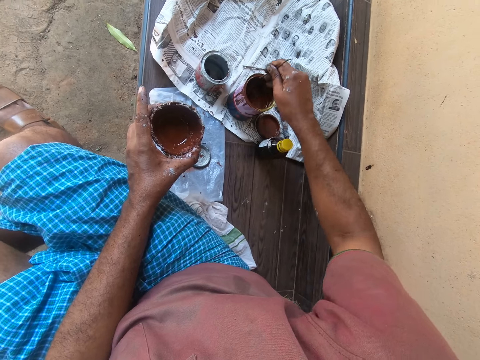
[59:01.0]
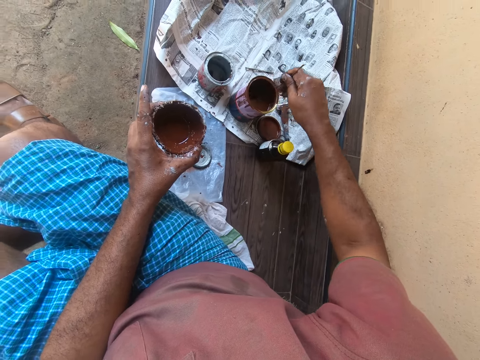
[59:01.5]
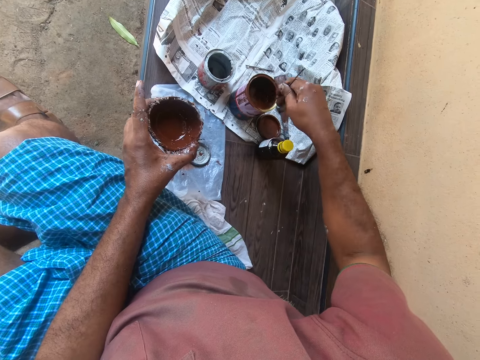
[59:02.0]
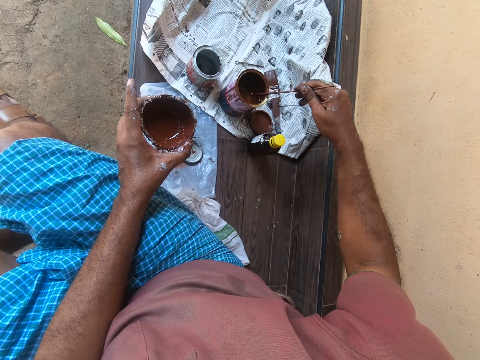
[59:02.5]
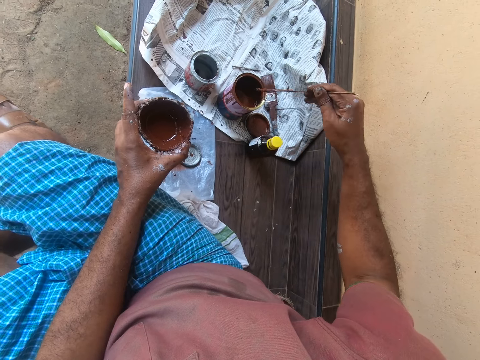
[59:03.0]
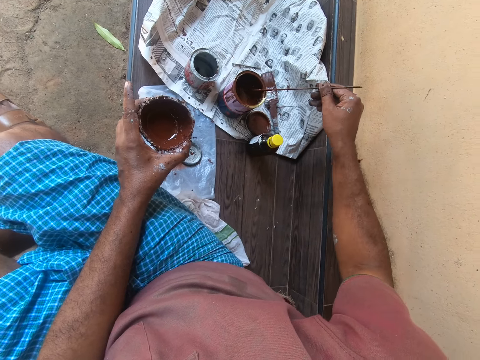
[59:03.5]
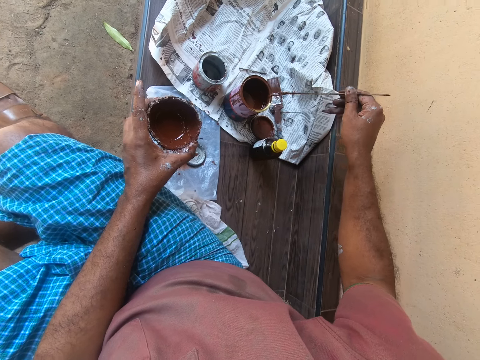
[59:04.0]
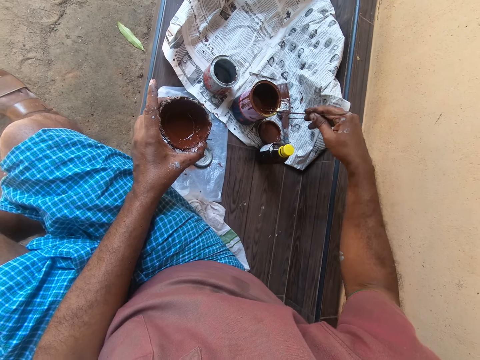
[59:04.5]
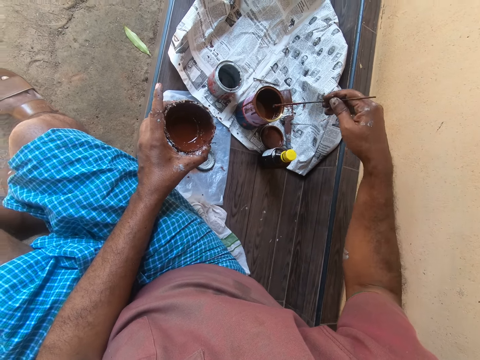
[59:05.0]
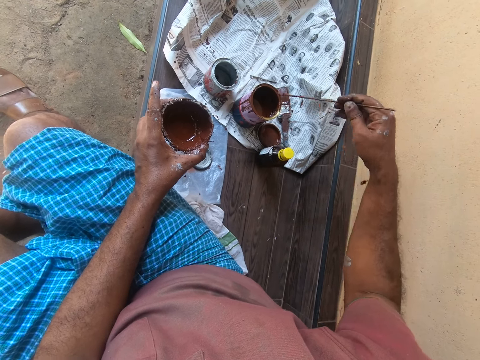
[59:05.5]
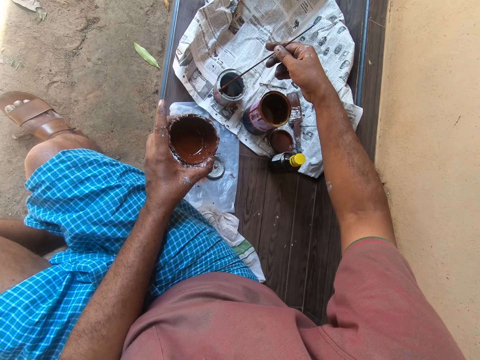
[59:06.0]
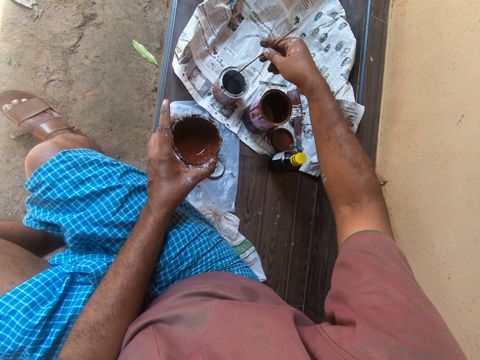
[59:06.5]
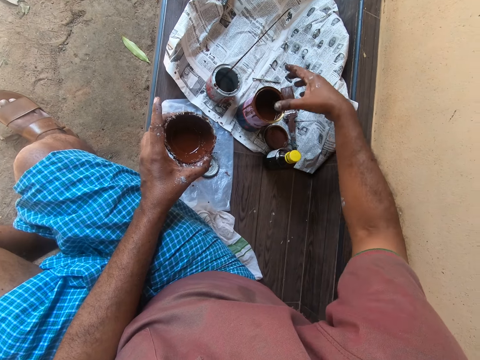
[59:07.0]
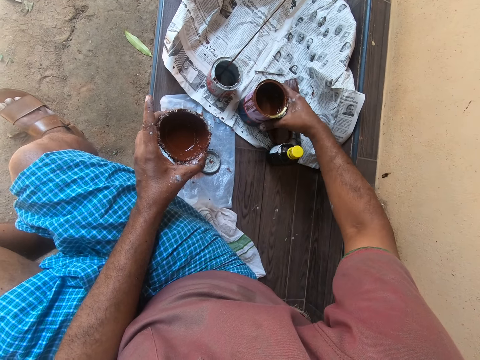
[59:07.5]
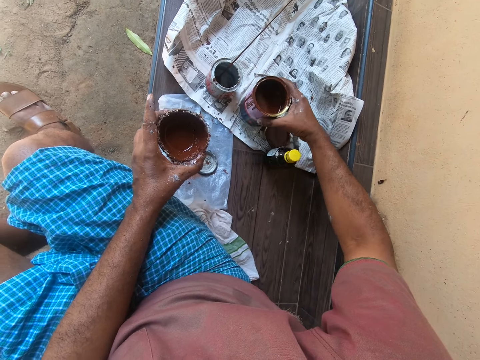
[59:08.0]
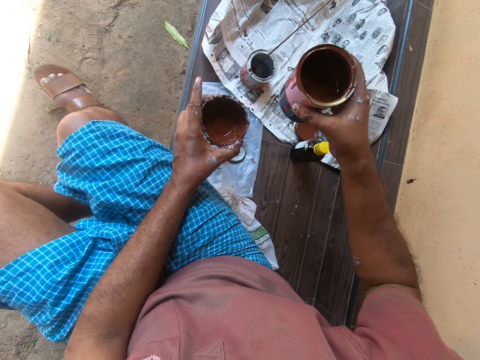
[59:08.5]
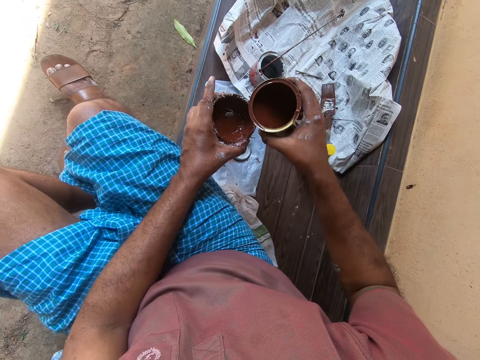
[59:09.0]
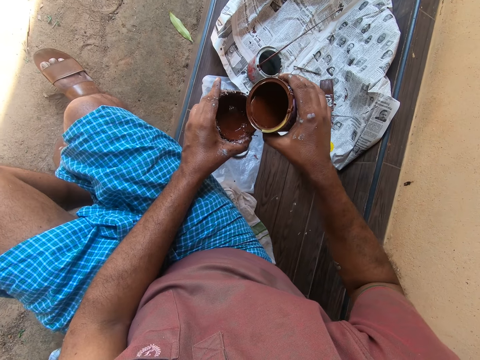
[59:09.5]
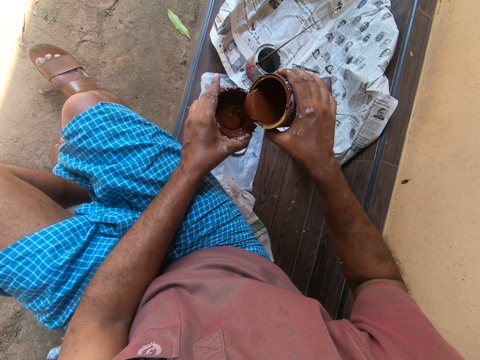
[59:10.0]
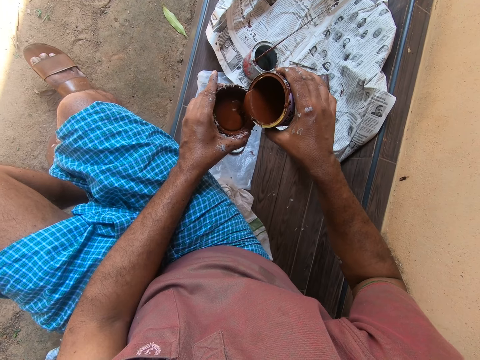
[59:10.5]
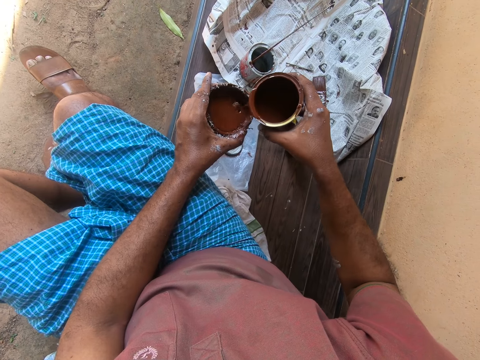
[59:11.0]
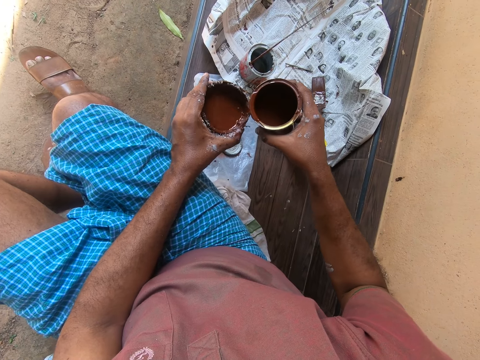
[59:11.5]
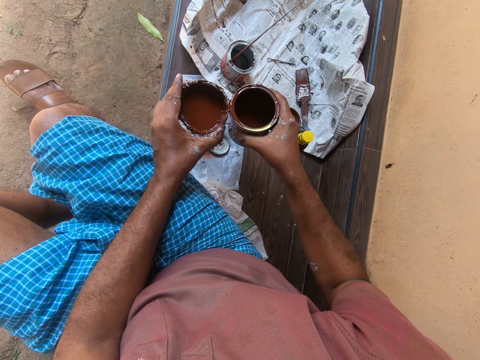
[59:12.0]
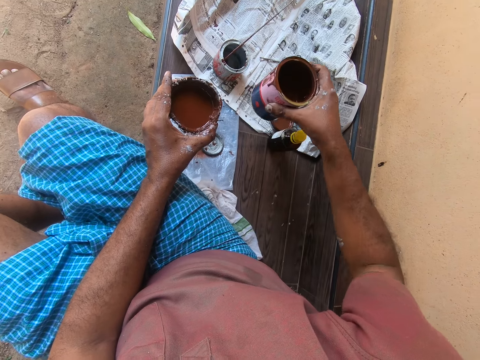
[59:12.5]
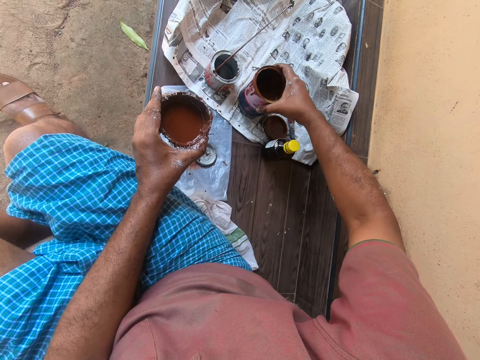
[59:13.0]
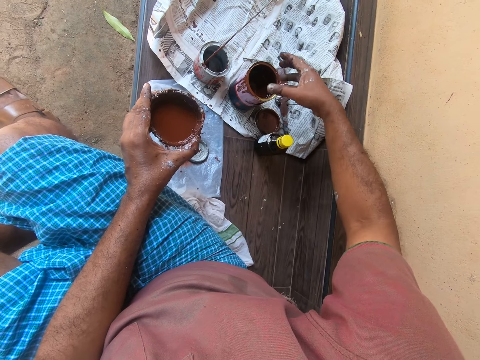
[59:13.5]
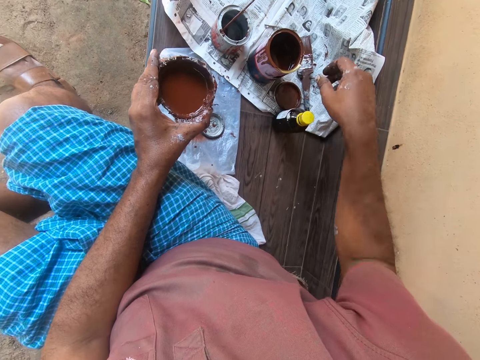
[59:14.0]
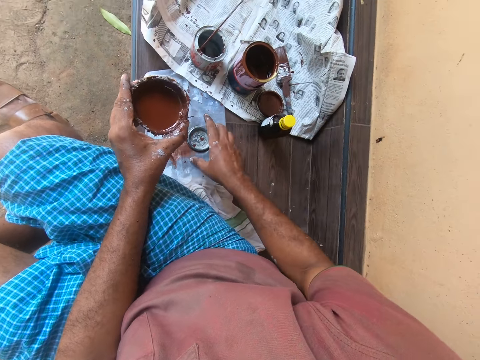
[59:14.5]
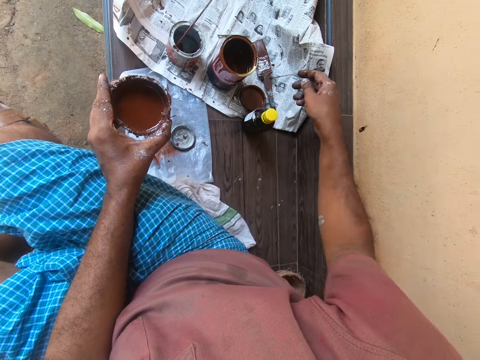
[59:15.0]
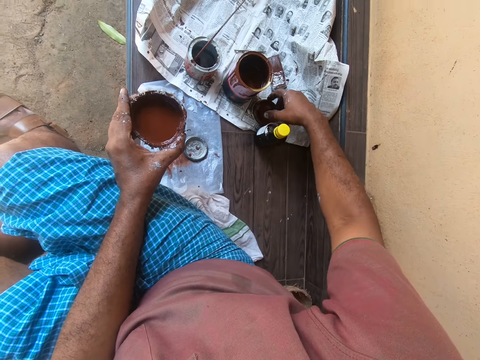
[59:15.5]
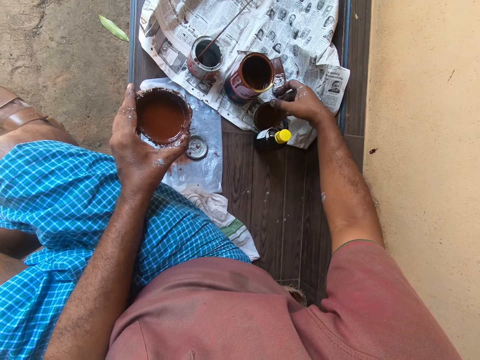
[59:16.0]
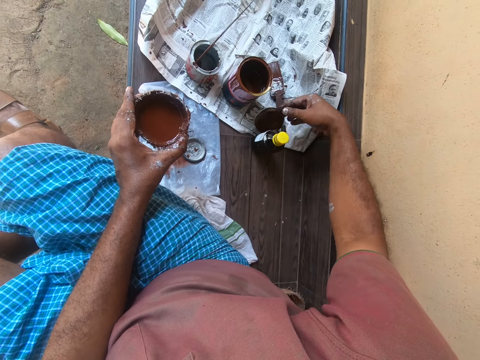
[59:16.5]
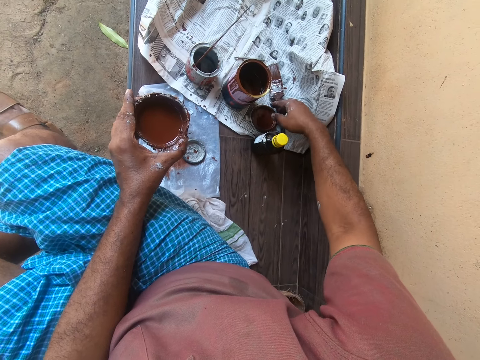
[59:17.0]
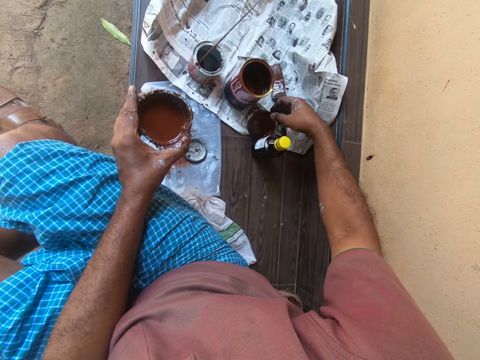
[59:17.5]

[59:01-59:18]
The camera wearer drops the broomstick into the metal can. They pick up the can of paint from the pavement. They pour paint inside the coconut shell. They drop the can of paint on the pavement. They open the tin. They cover the can of paint.

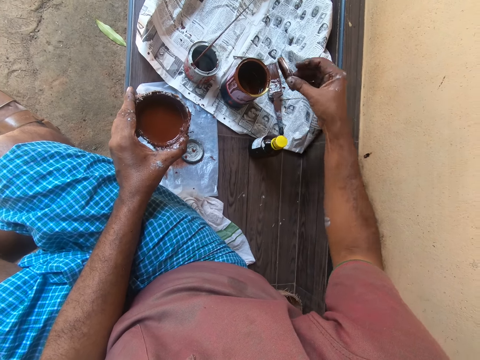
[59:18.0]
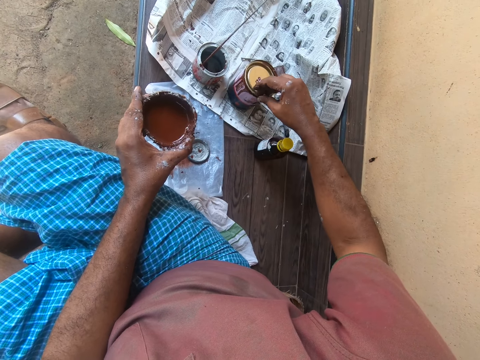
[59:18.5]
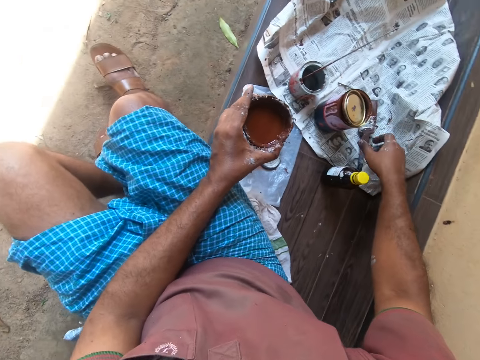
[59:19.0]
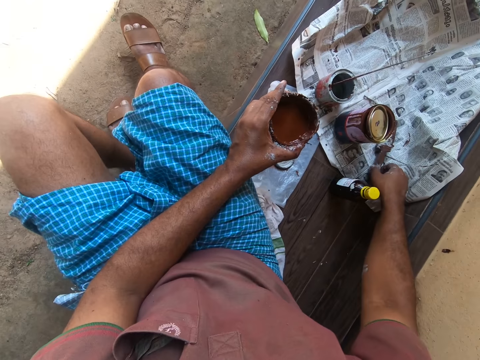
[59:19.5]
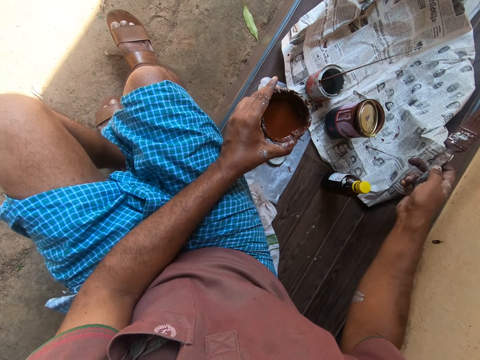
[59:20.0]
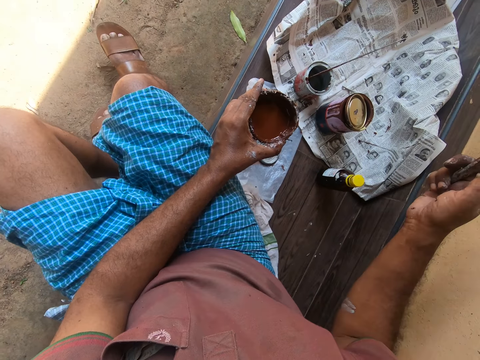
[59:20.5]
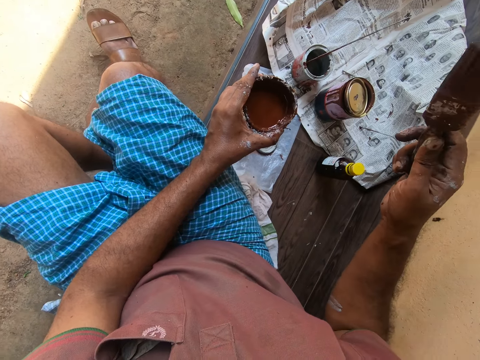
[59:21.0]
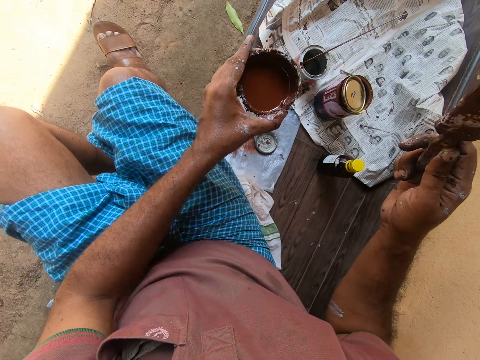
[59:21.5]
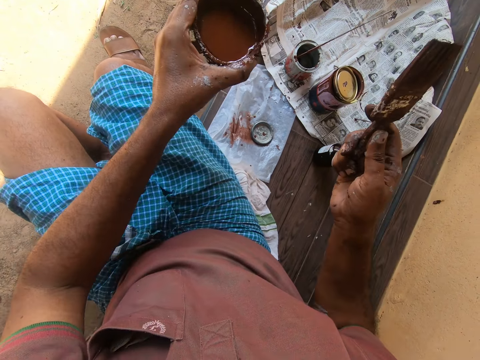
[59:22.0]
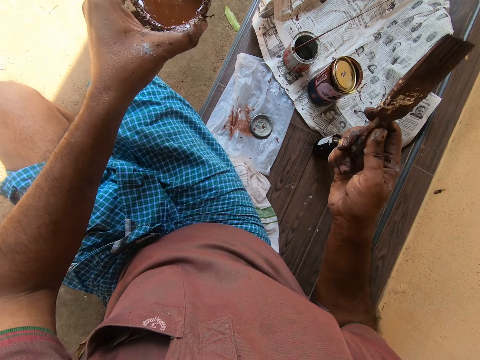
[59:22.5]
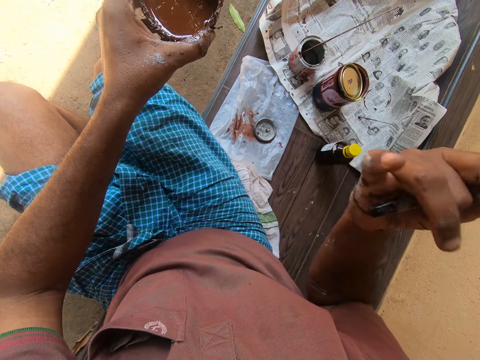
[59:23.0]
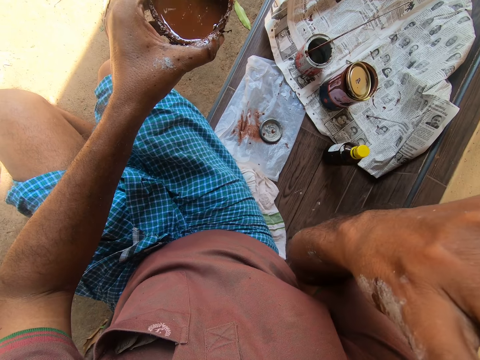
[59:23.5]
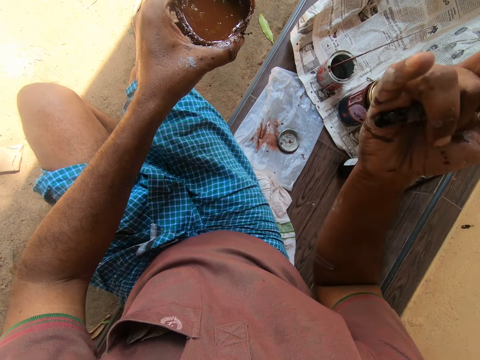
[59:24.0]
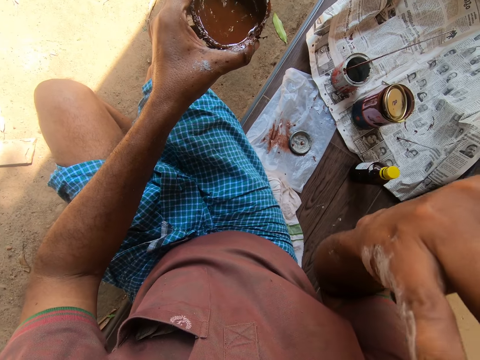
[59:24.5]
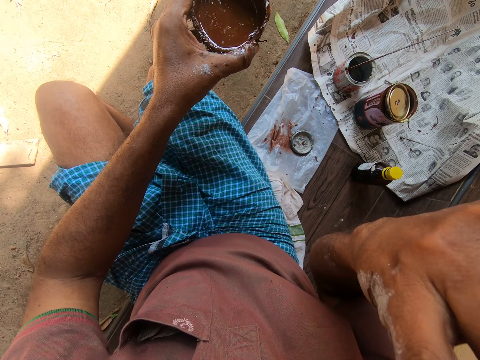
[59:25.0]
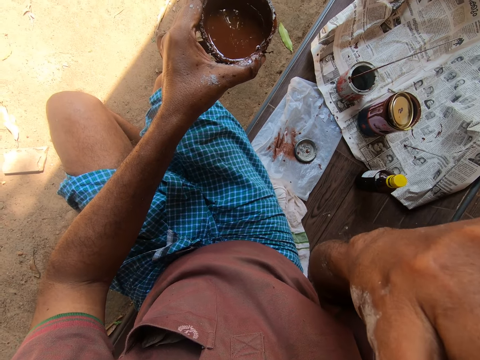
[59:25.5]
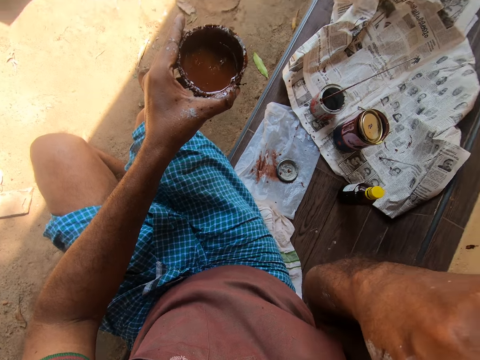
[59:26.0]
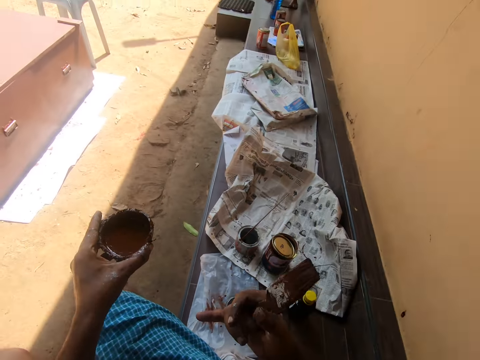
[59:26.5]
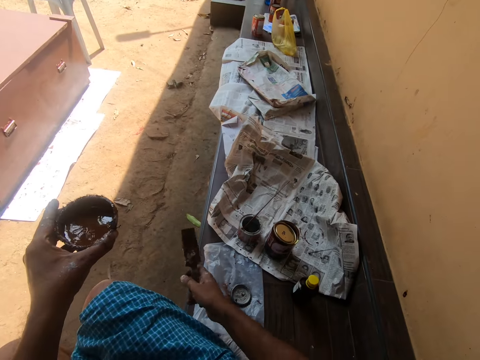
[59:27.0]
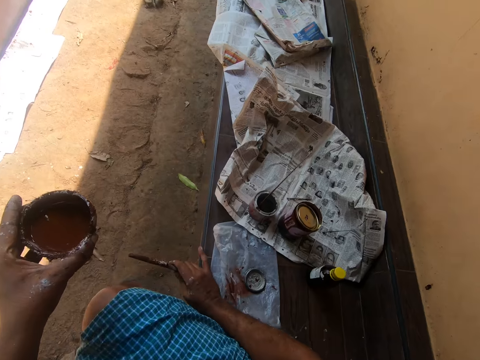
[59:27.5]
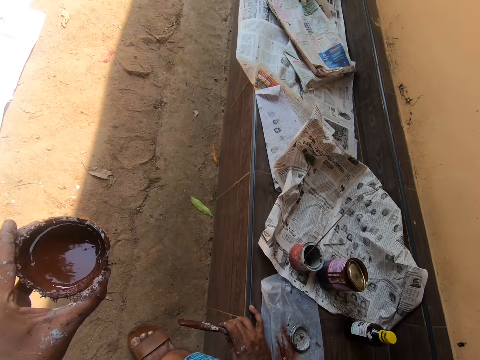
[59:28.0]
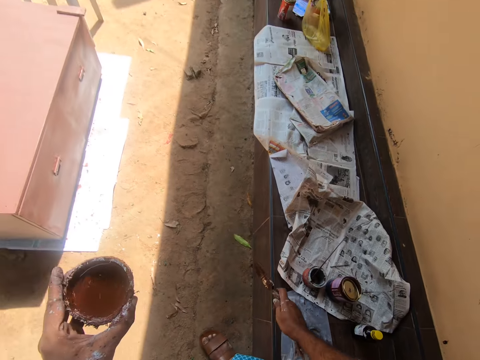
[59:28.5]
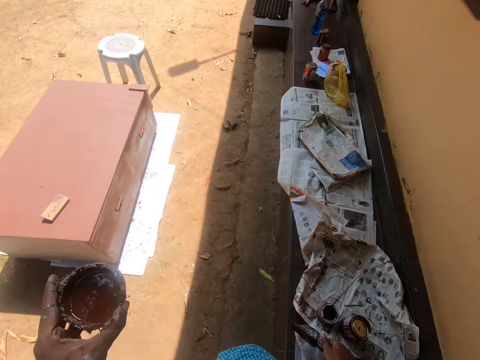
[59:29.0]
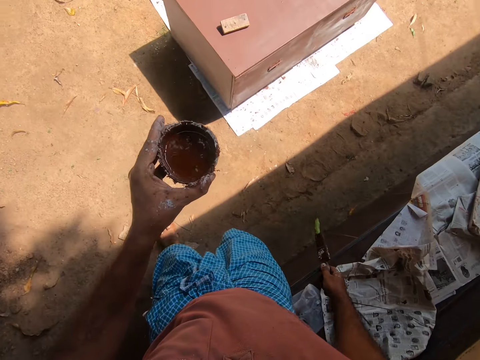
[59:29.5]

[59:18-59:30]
The camera wearer closes a tin. He picks the paintbrush from the pavement. He puts his hand on the face. He scratches his face. He puts his hand on the bench and stands up.
